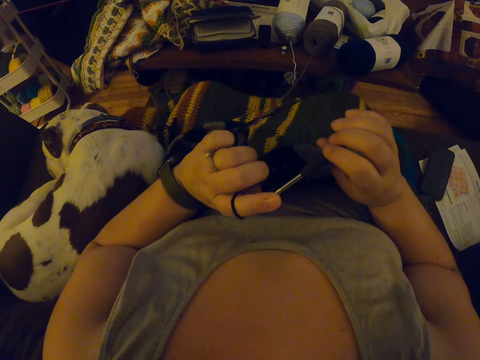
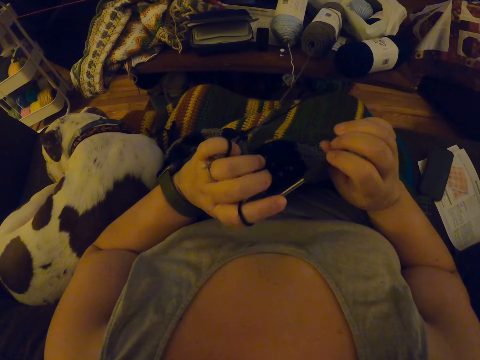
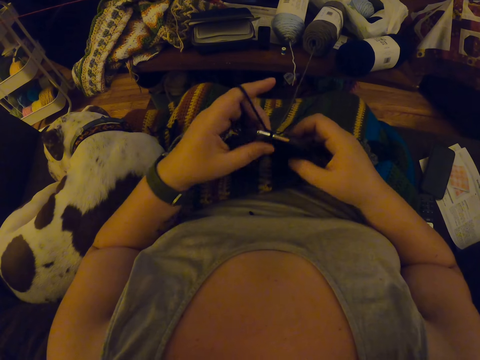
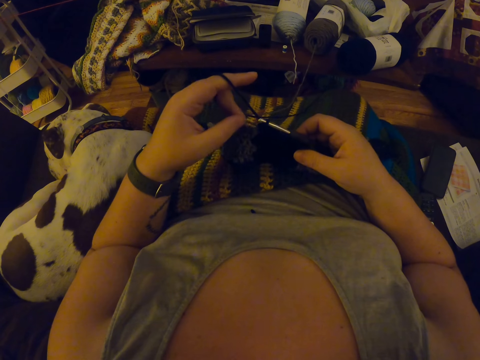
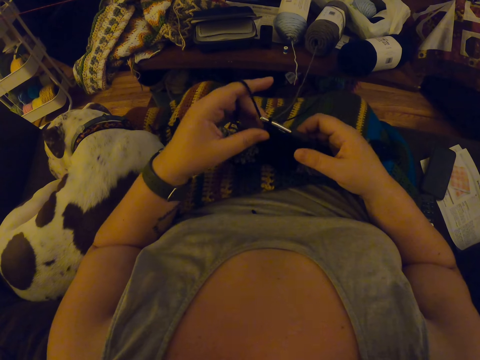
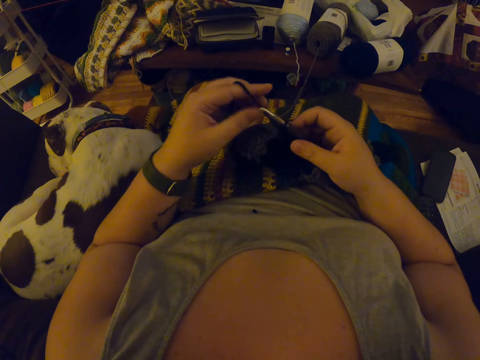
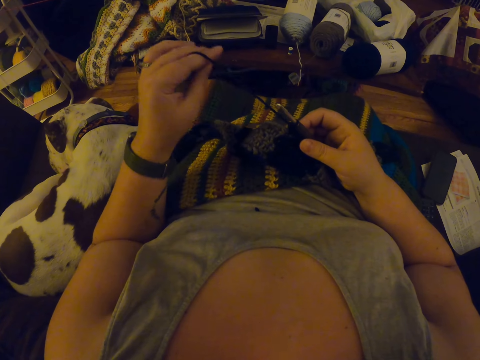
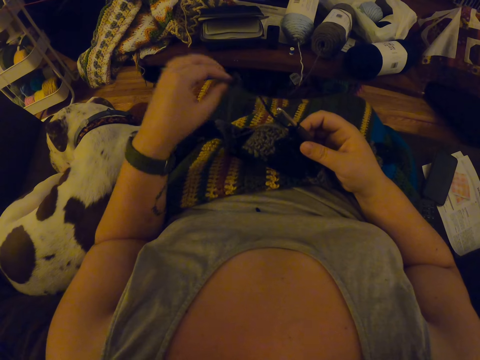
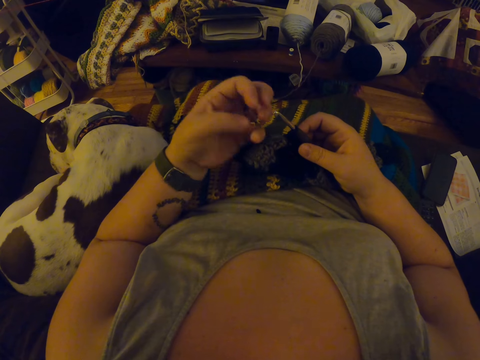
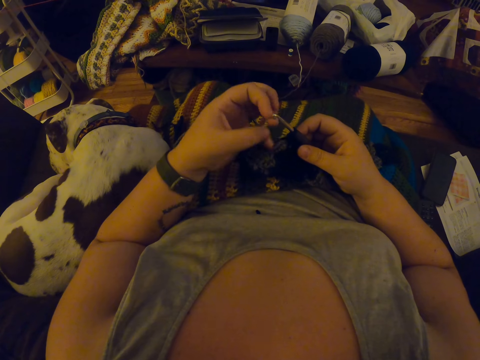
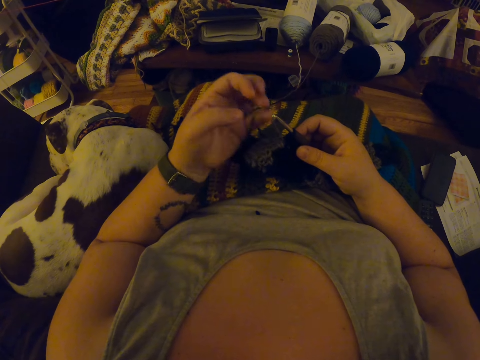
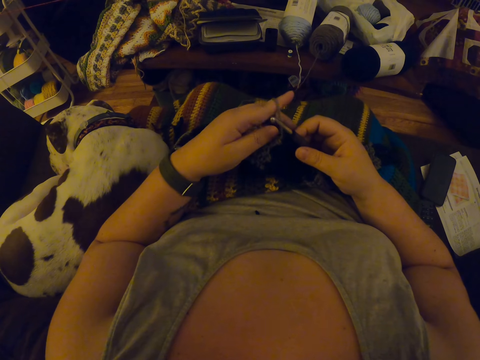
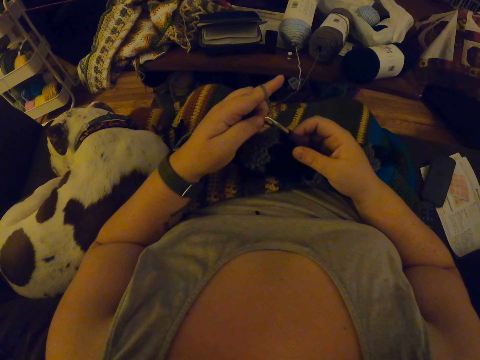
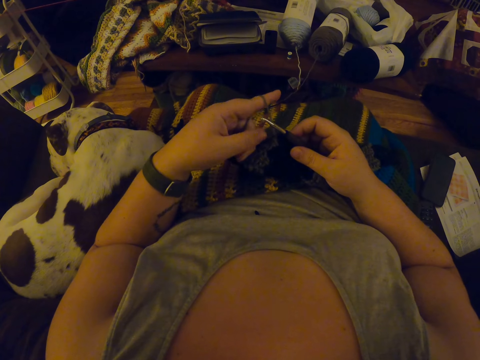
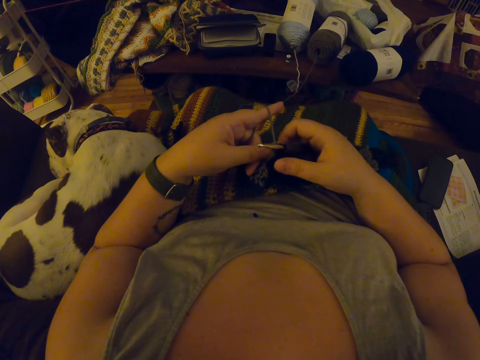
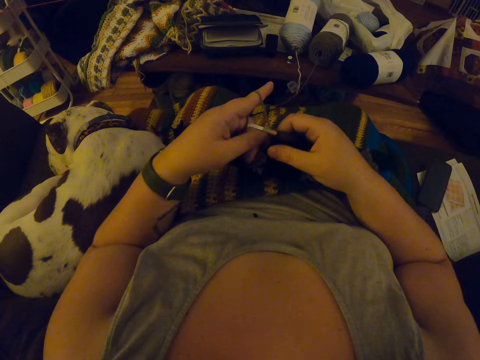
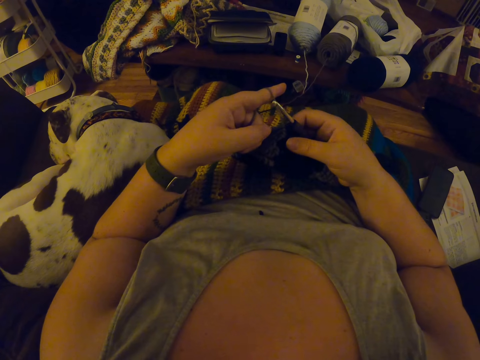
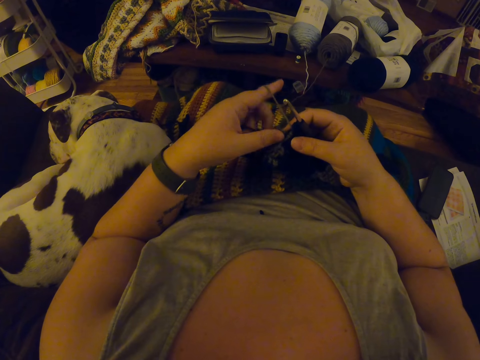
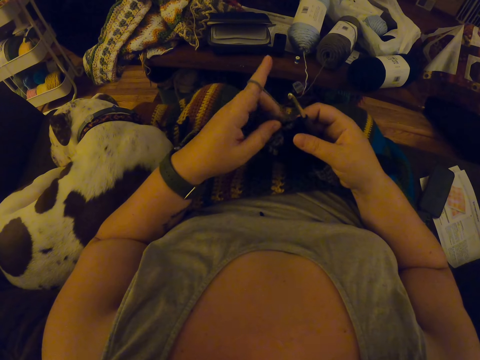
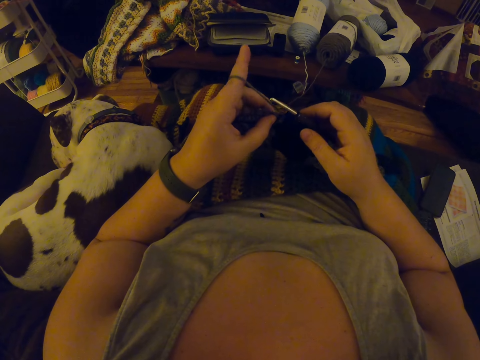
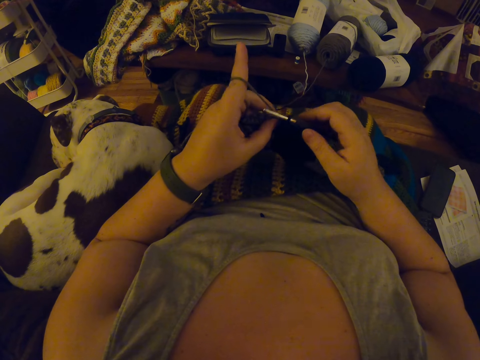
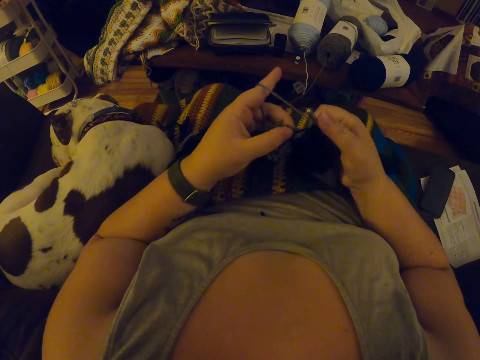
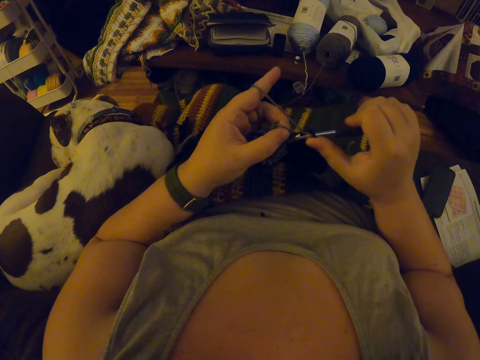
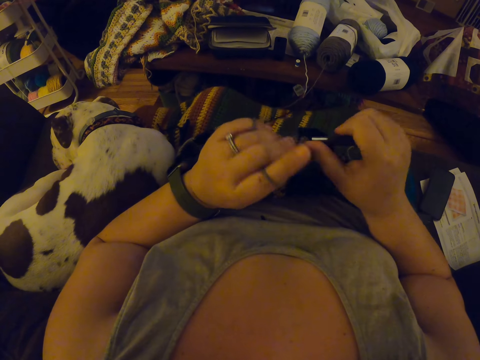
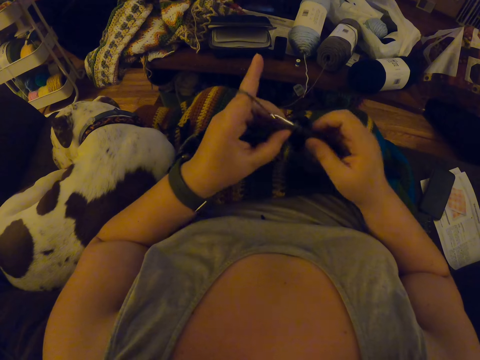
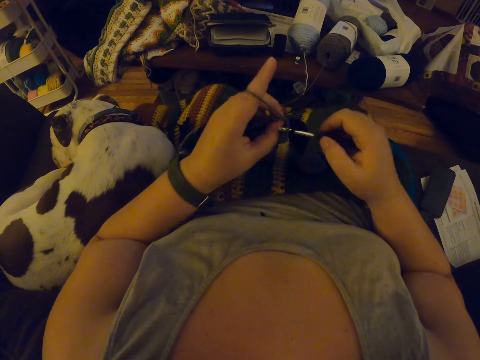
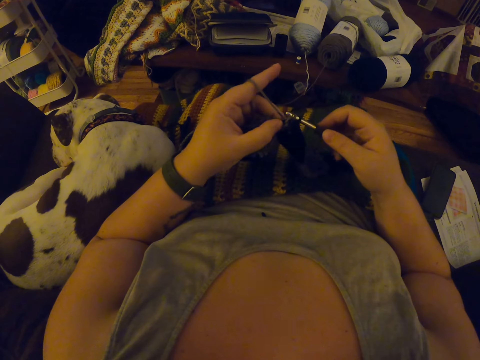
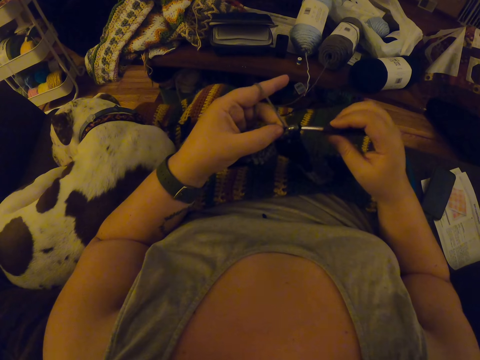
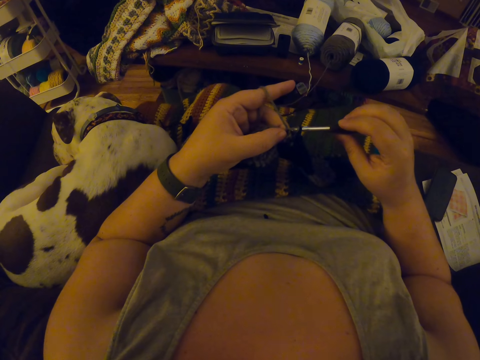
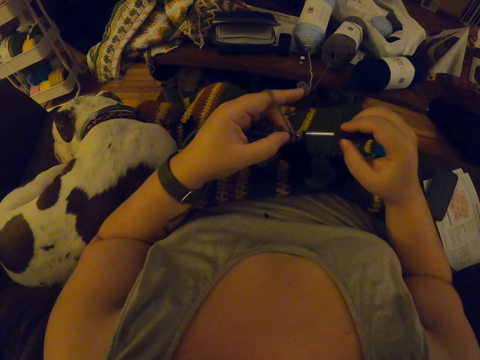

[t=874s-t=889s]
The camera wearer crochets yarn with the crochet hook. They let go of the yarn. They tie the yarn on the fingers. They crochet the piece of cloth using the crochet hook.

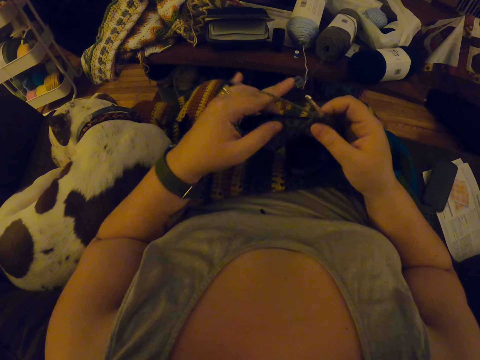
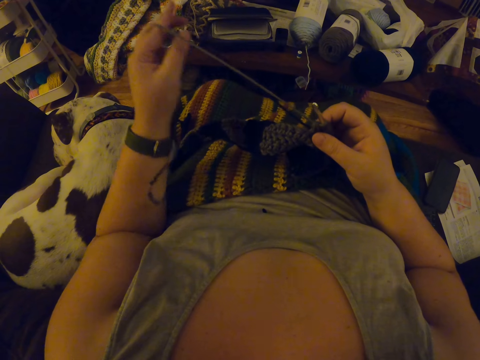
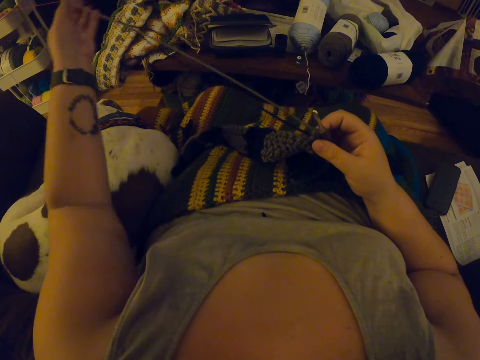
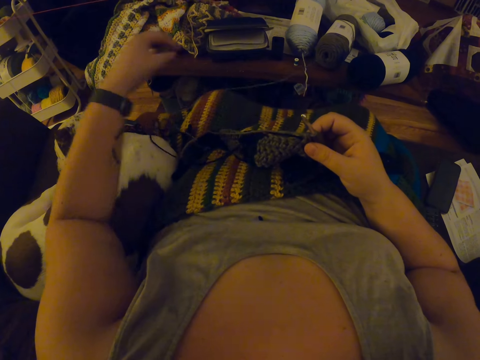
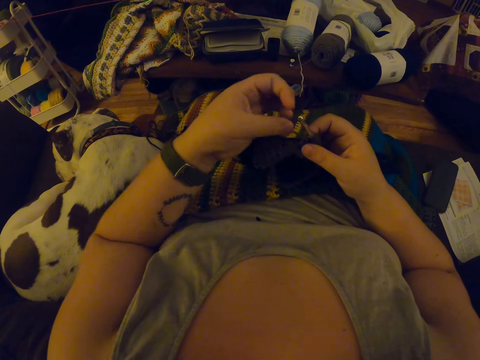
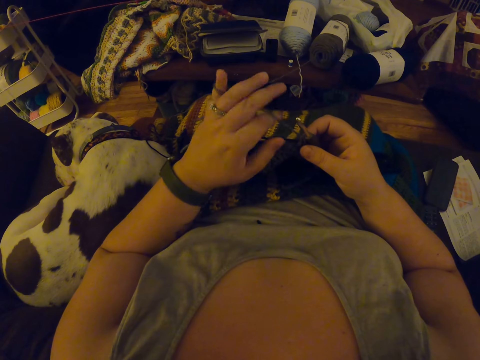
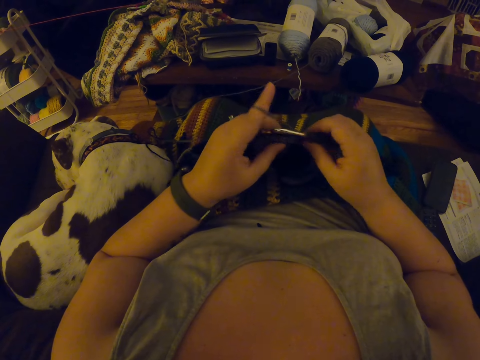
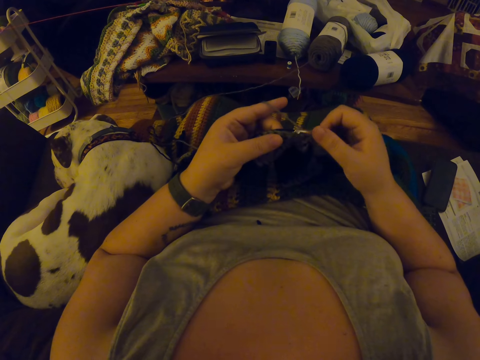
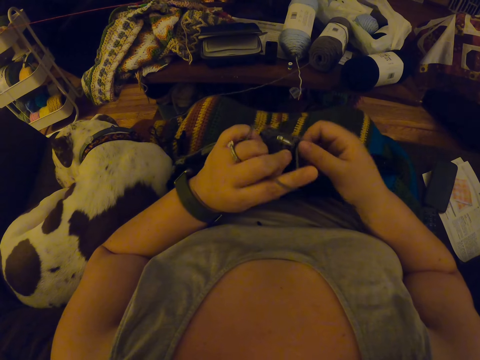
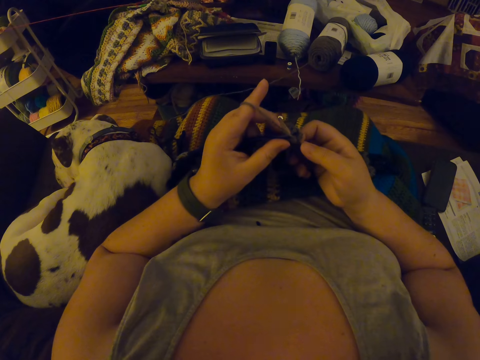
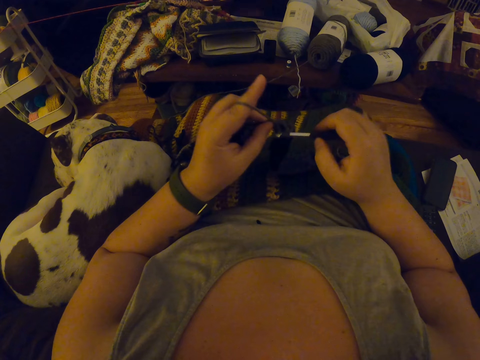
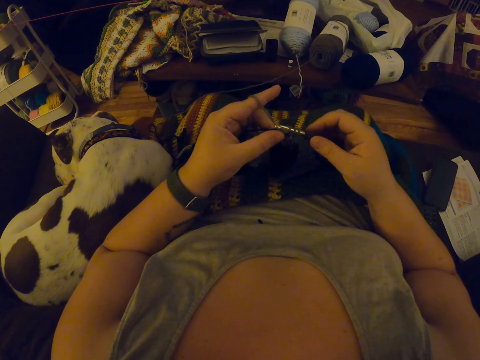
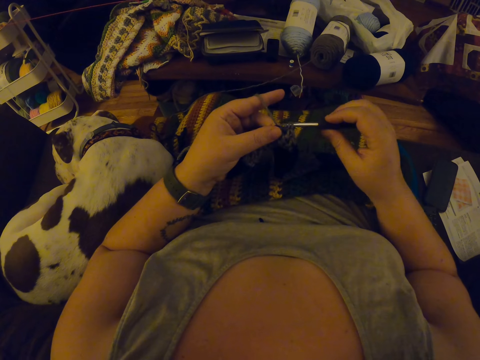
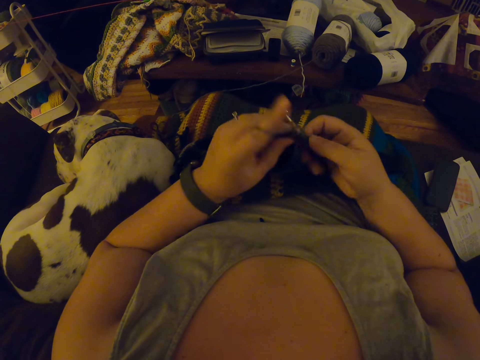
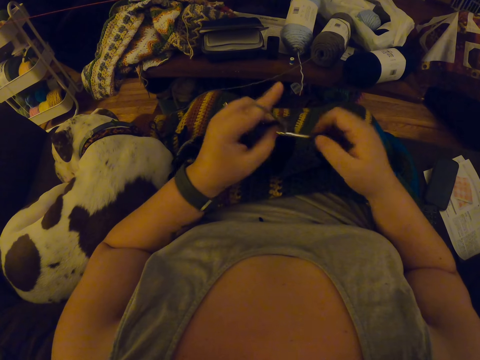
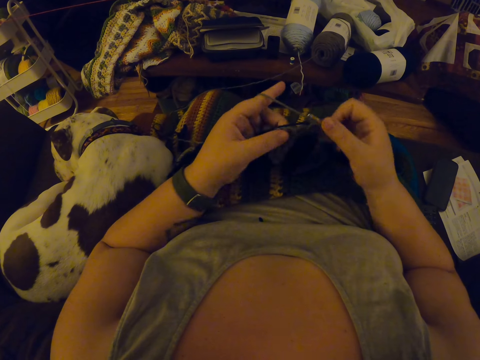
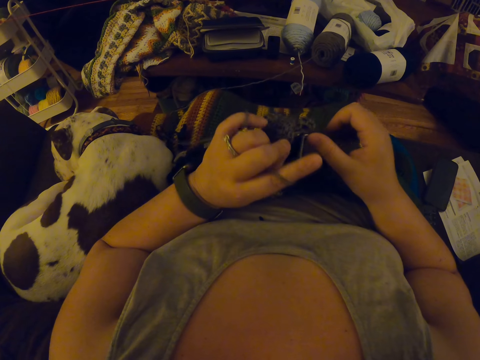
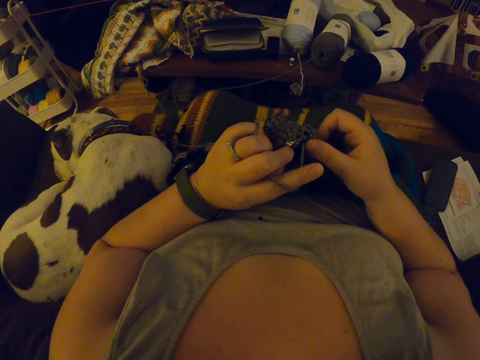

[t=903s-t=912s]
The camera wearer lets go of the yarn. They tie the yarn on the fingers. They crochet the piece of cloth using the crochet hook.

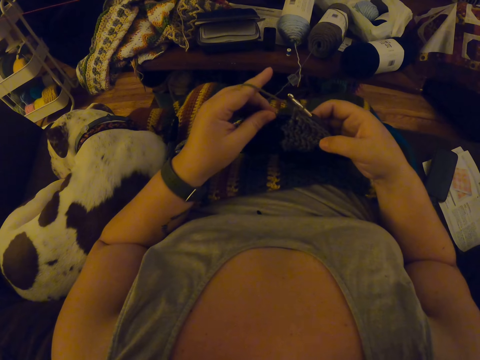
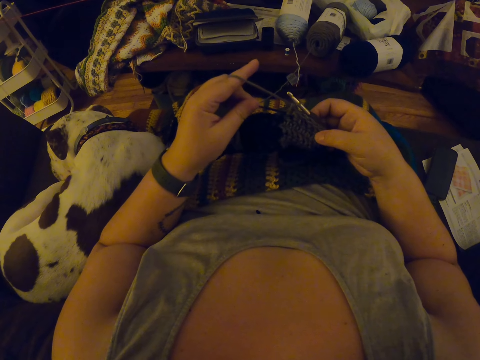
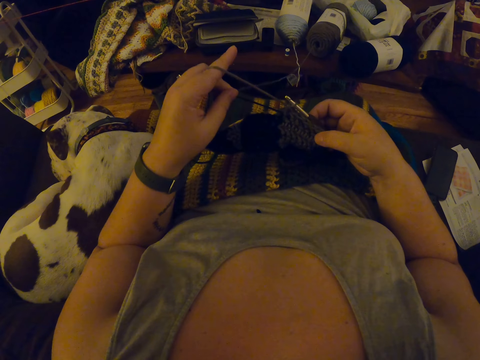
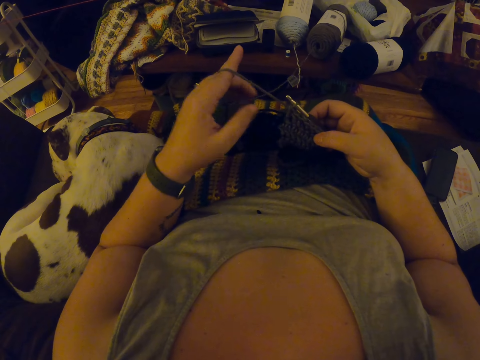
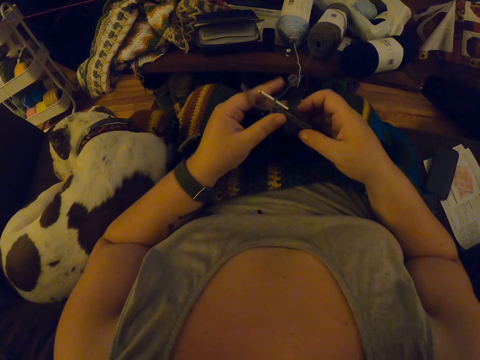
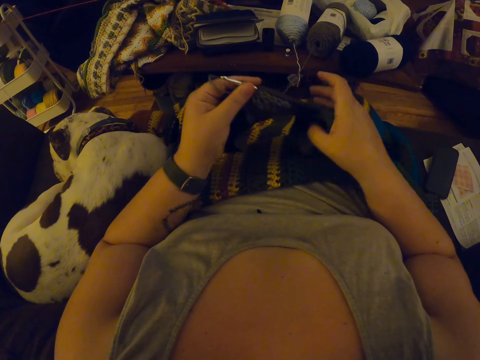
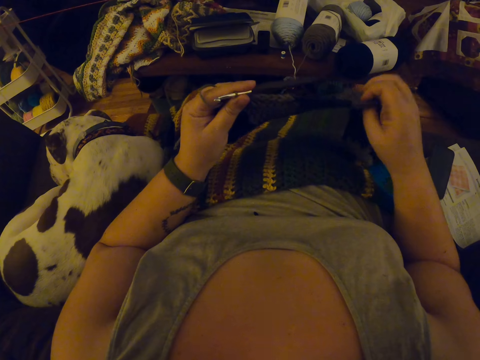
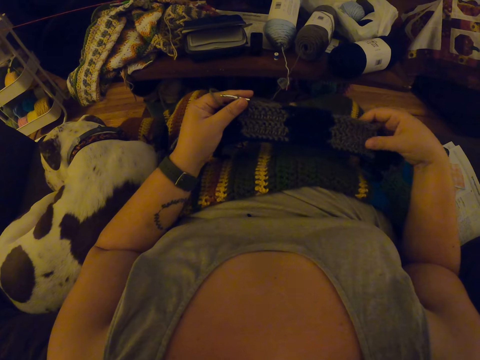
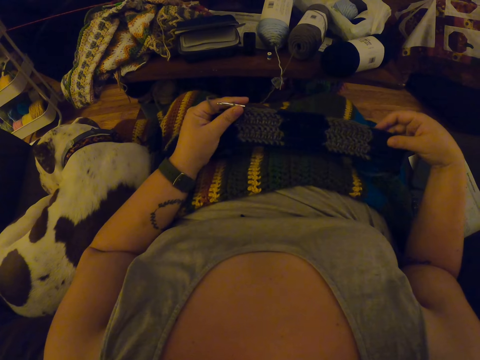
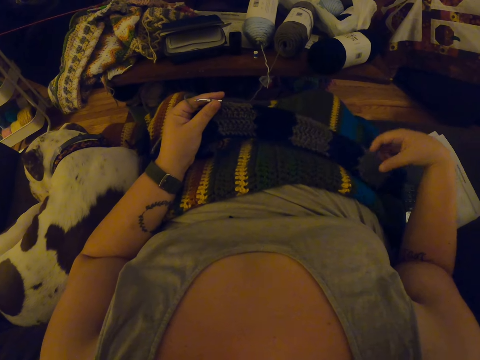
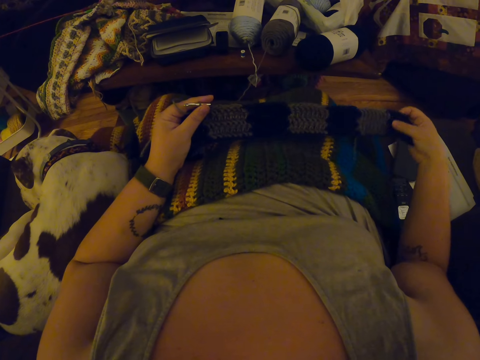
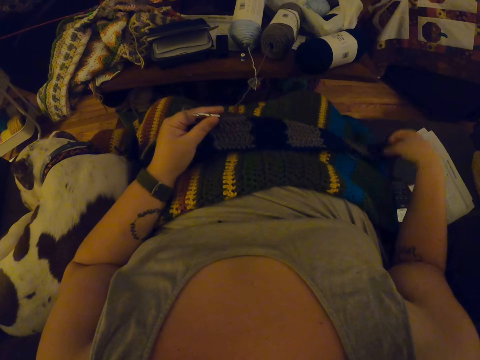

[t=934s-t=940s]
The camera wearer adjusts the crochet with her hands.
